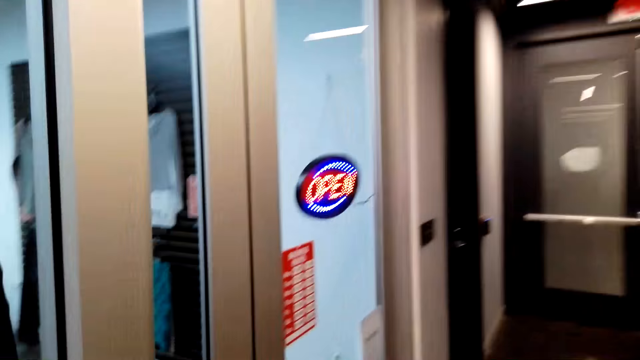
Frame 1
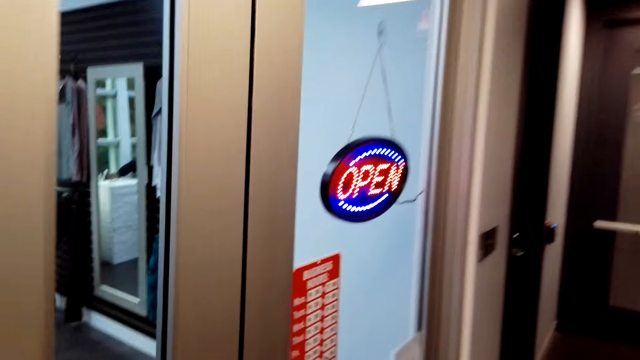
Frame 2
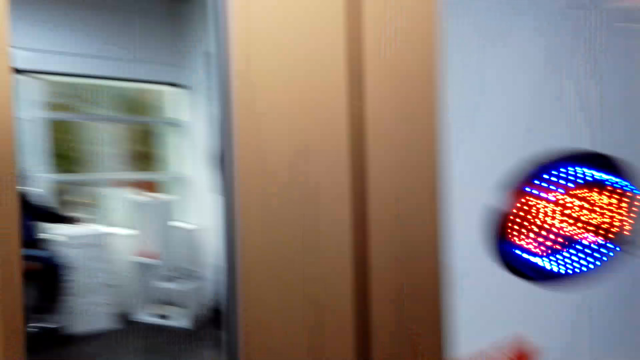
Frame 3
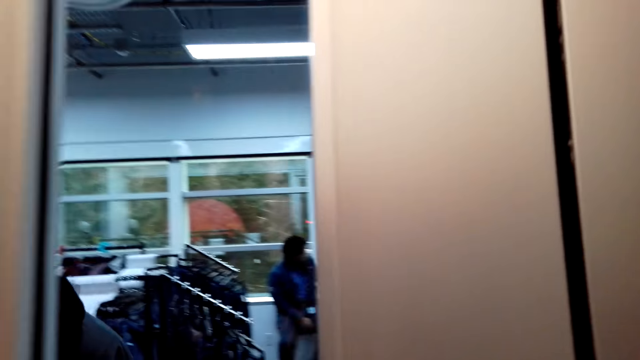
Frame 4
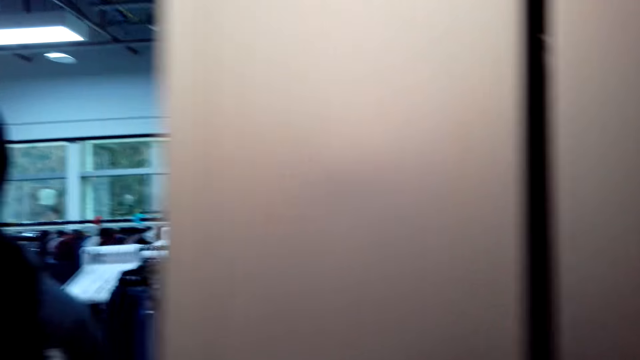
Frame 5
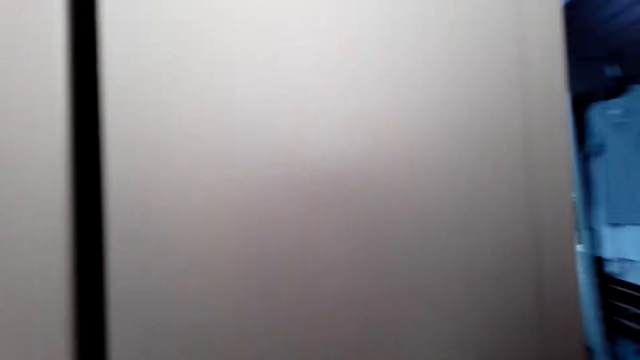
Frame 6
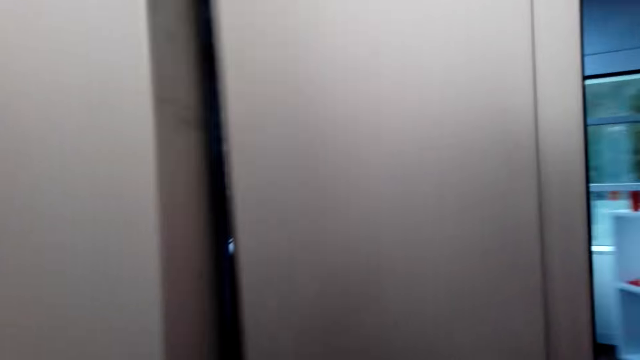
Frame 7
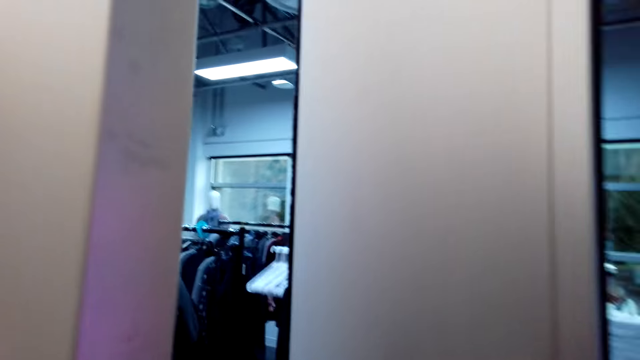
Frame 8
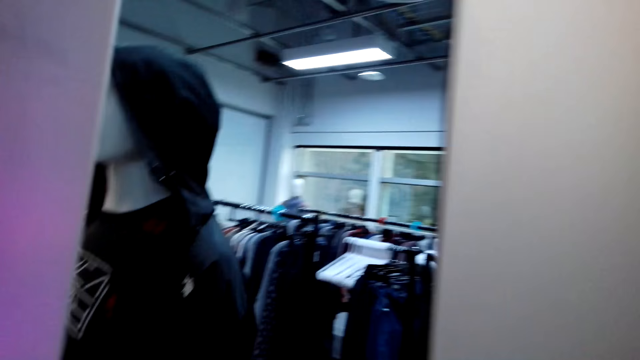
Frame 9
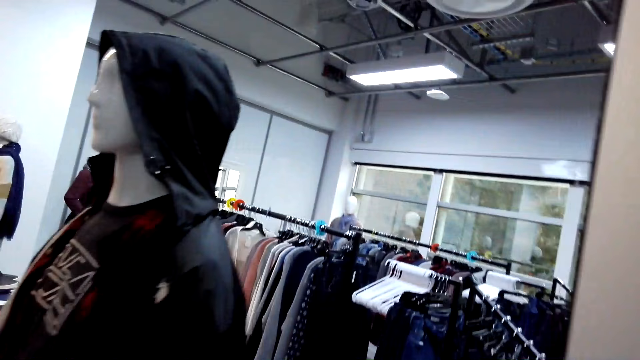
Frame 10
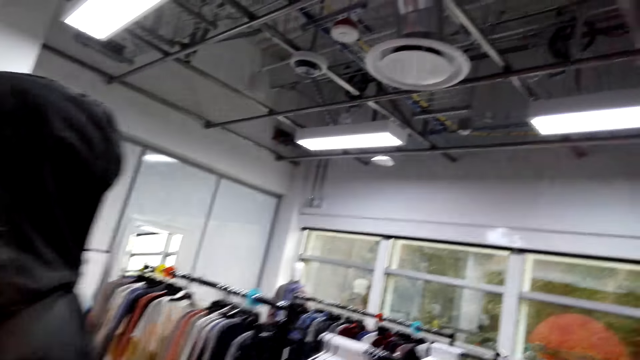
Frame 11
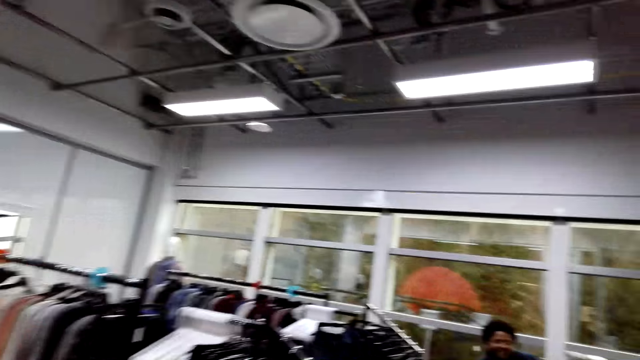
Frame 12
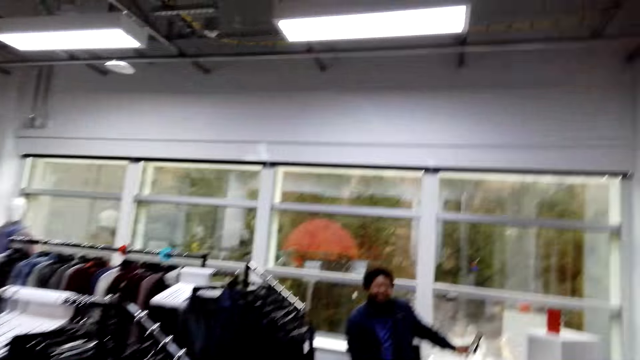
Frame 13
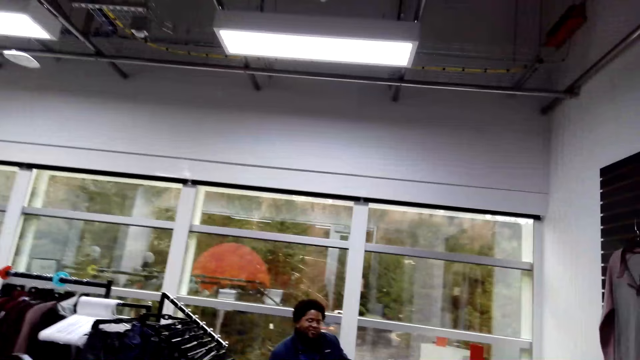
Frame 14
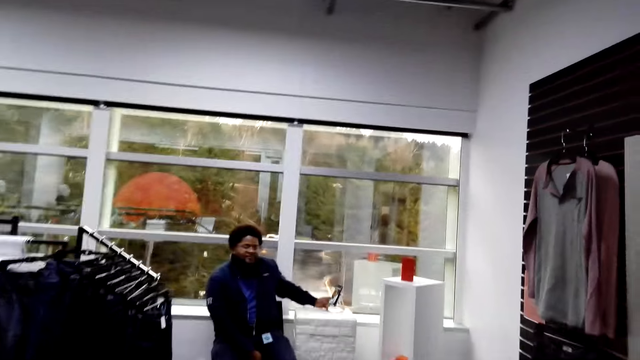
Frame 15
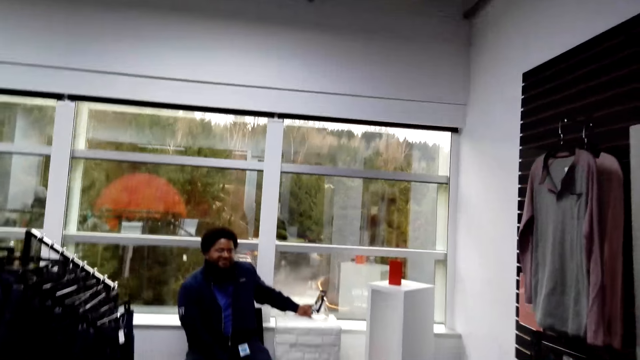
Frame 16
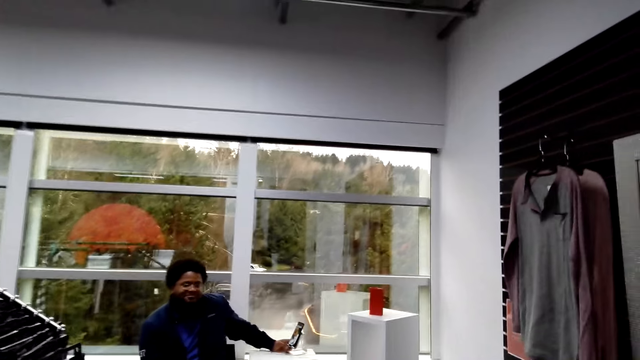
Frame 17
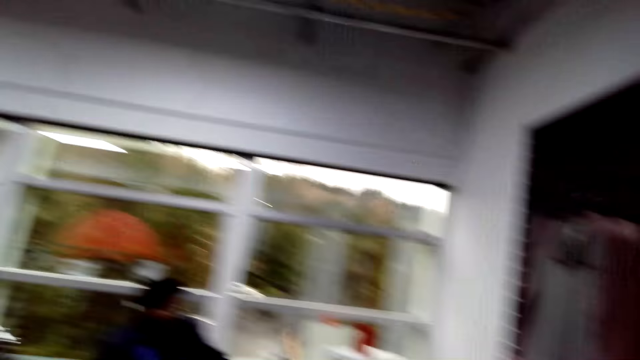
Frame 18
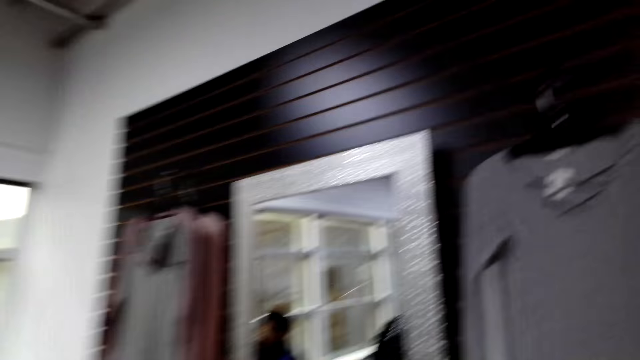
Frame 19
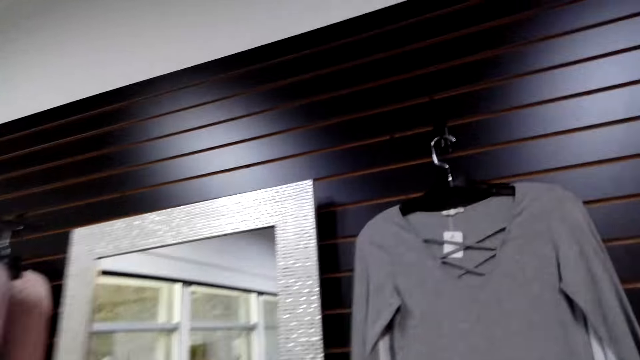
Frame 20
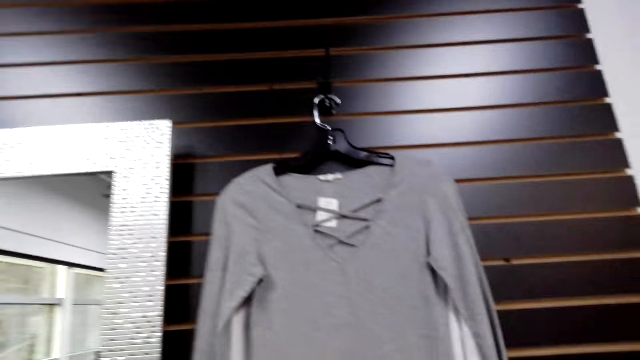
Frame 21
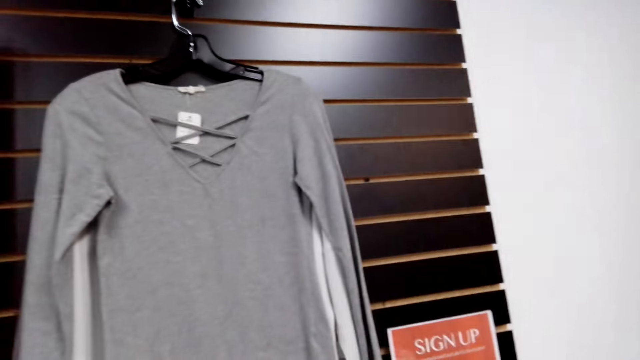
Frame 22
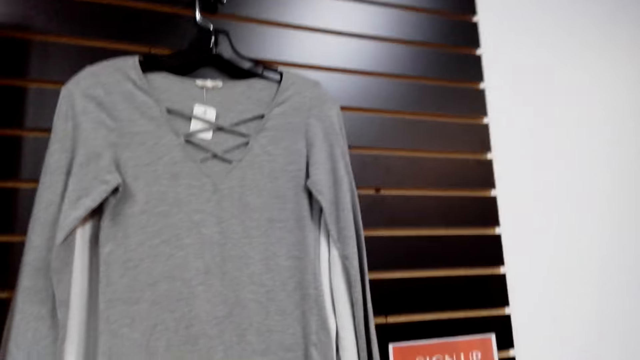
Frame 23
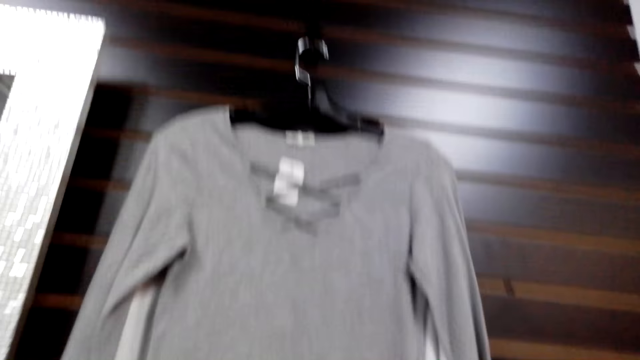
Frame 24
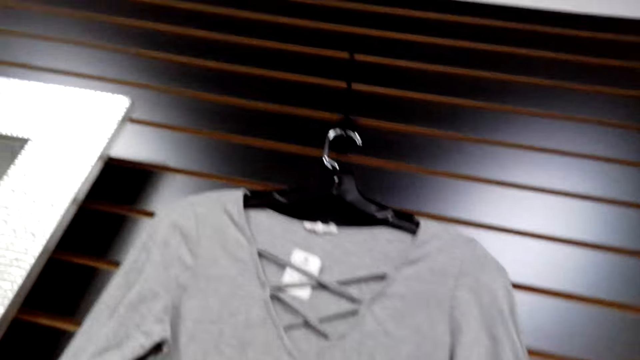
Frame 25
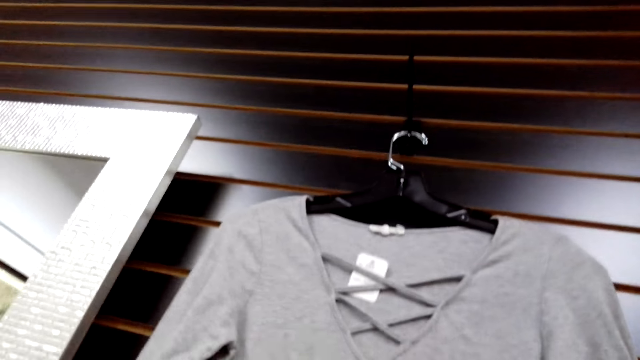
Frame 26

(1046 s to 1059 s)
The camera wearer opens a door. They enter in the shop and walk around the shop. A man stares at the camera wearer. The camera wearer dialogues with the man. They stare at the clothes hung on the wall.

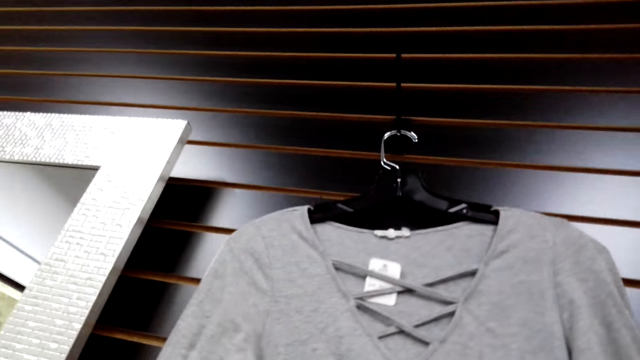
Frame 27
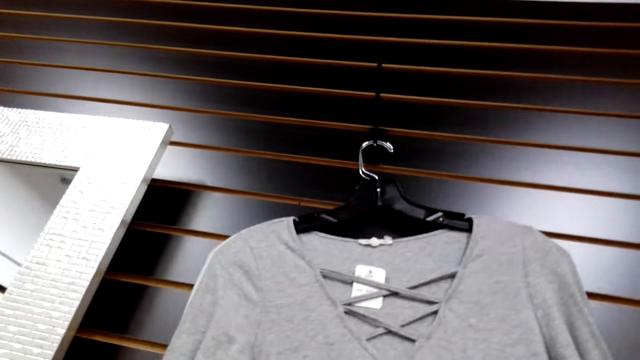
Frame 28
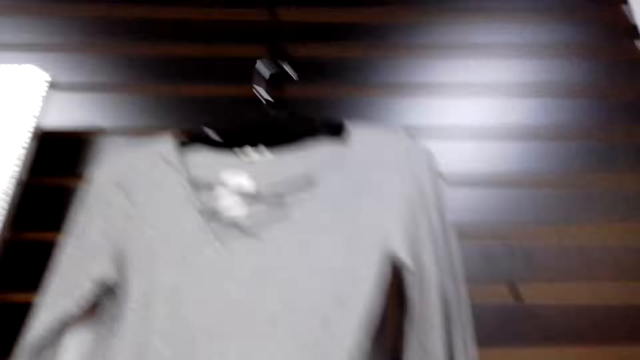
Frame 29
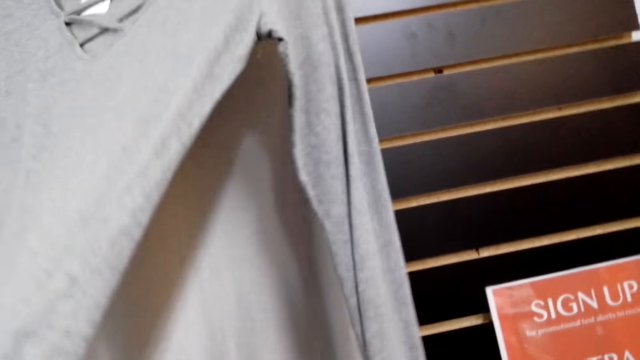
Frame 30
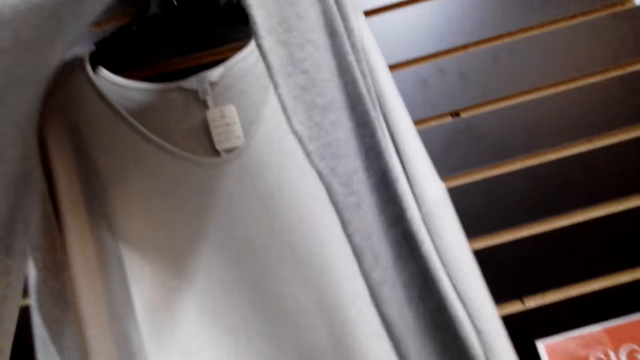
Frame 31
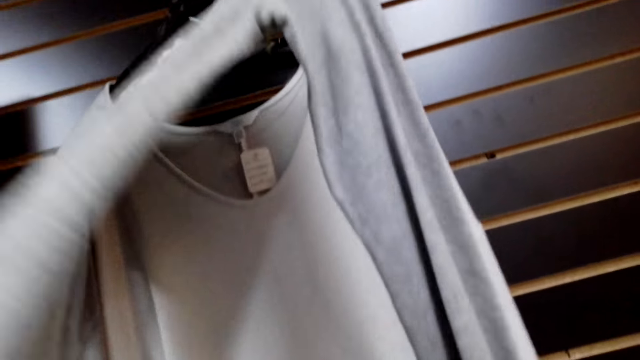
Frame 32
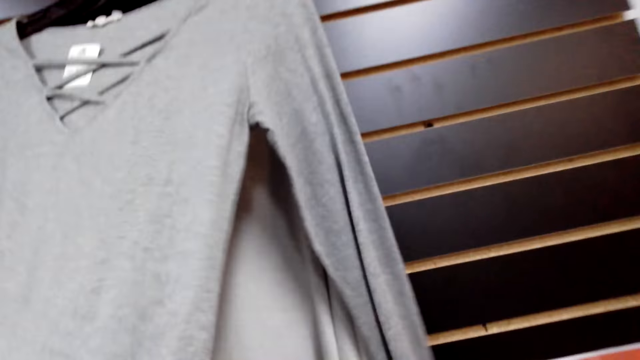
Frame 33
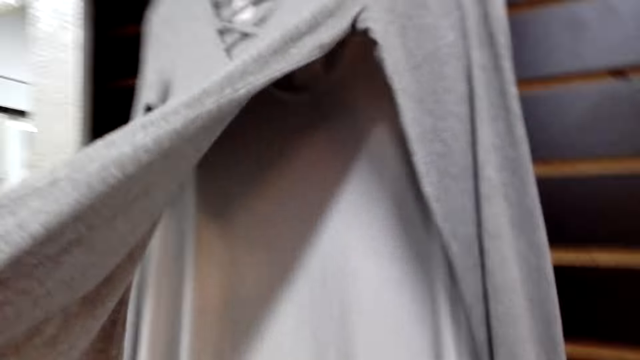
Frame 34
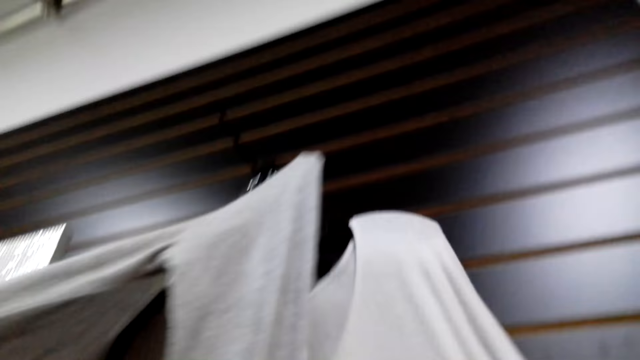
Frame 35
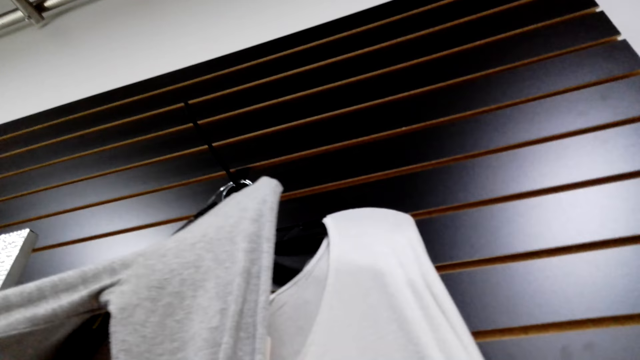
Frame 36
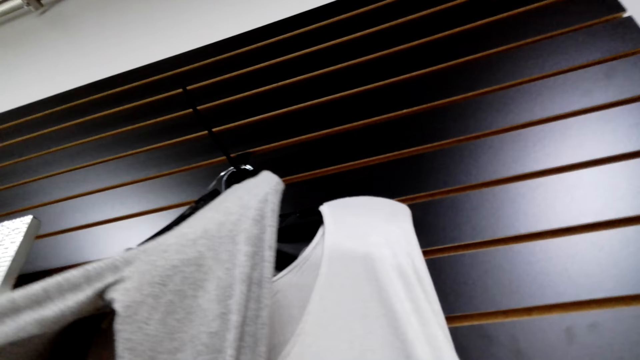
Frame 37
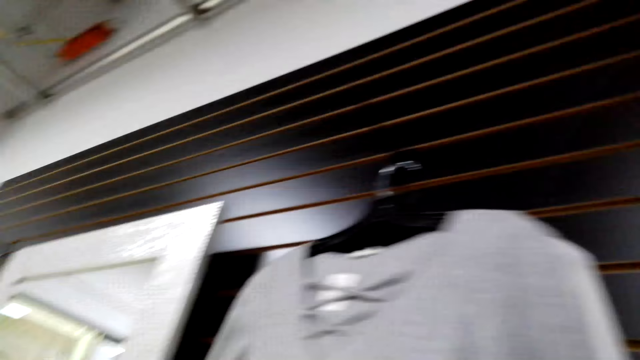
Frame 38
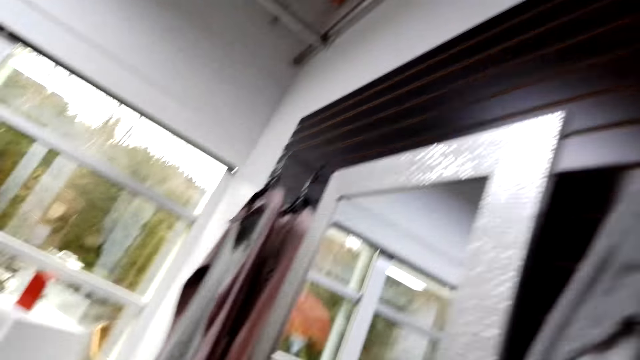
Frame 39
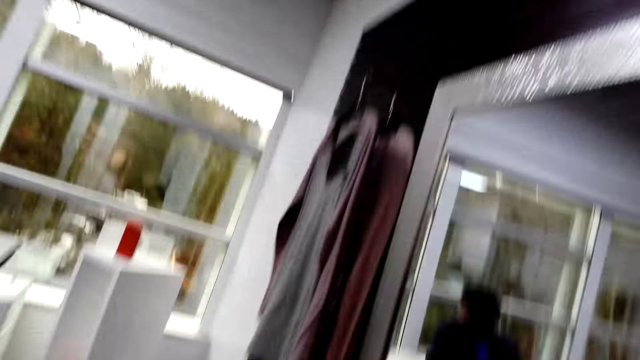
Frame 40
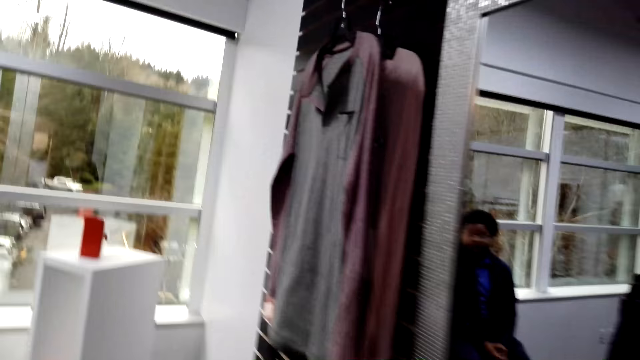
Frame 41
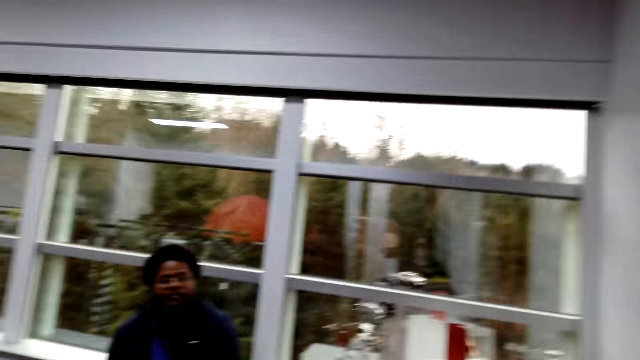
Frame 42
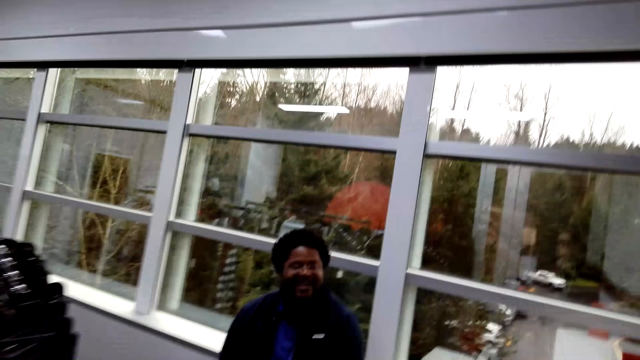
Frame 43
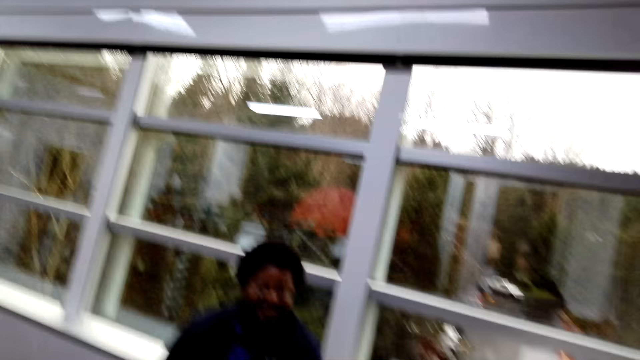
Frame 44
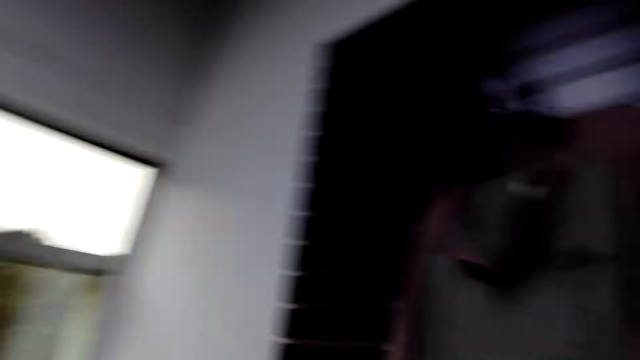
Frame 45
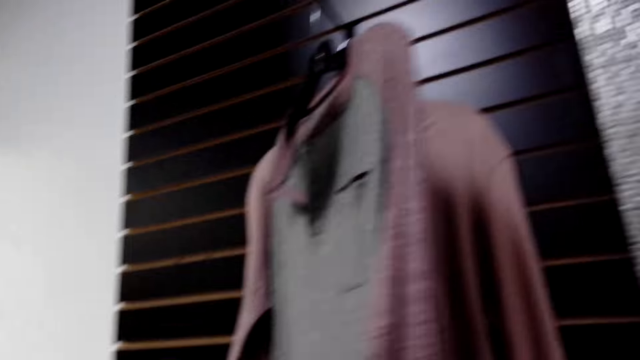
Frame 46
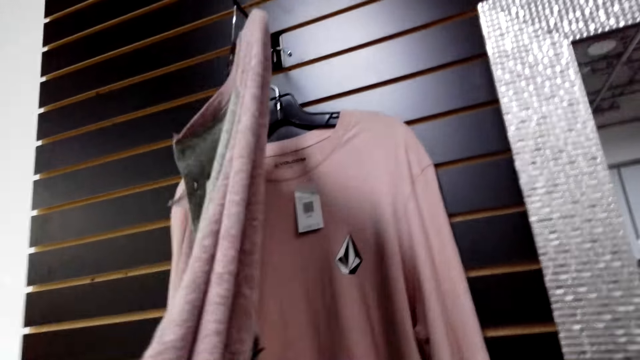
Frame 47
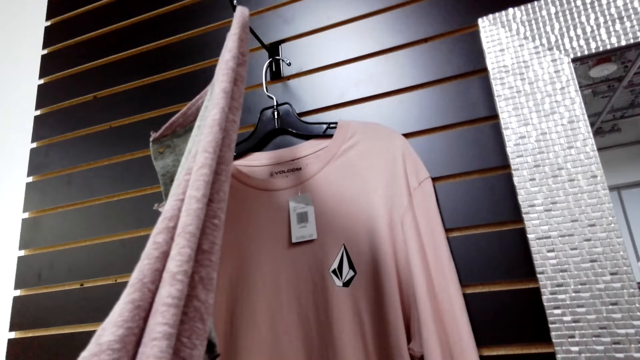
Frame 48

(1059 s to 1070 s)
The camera wearer touches a dress.
